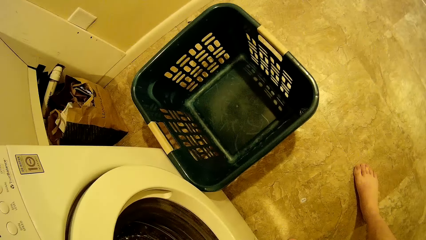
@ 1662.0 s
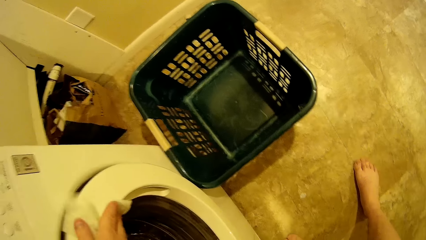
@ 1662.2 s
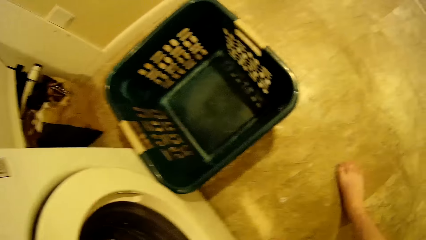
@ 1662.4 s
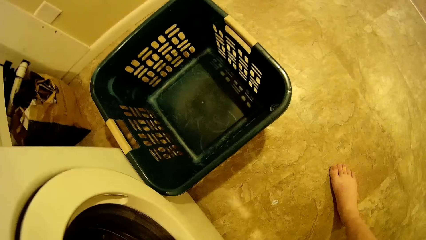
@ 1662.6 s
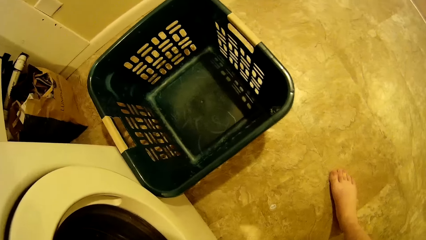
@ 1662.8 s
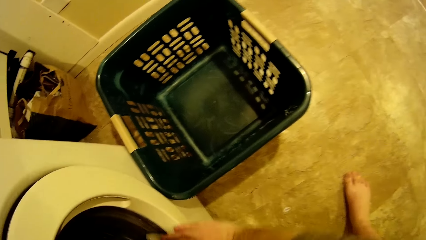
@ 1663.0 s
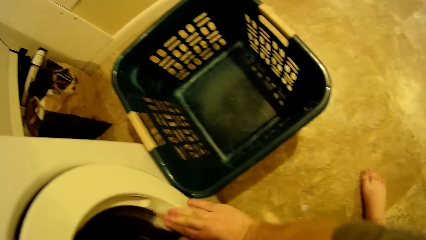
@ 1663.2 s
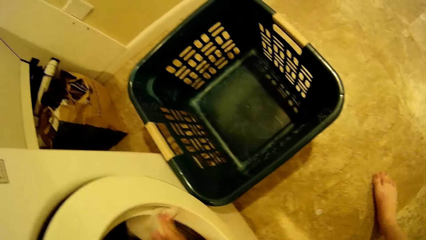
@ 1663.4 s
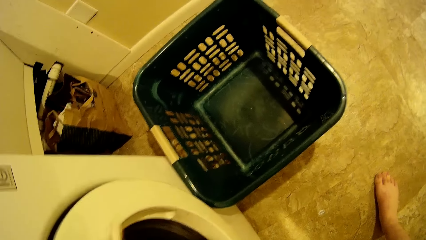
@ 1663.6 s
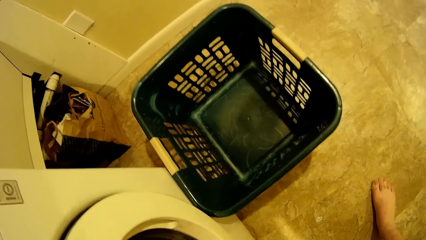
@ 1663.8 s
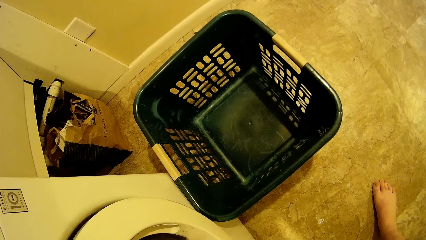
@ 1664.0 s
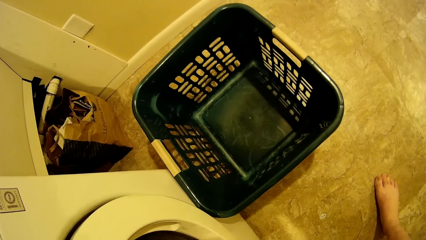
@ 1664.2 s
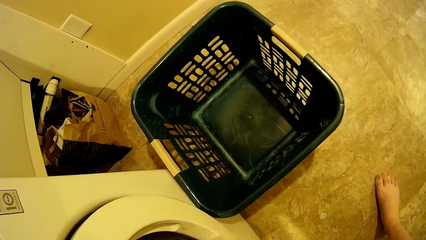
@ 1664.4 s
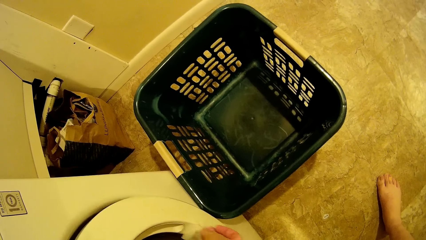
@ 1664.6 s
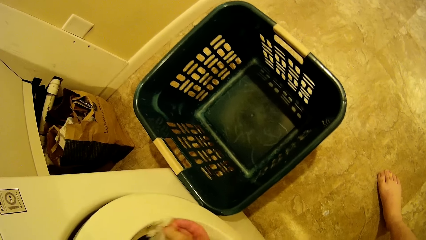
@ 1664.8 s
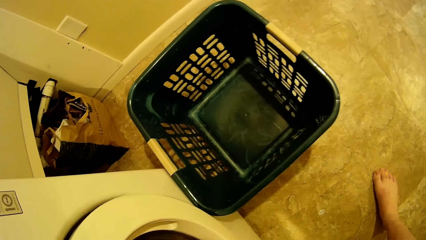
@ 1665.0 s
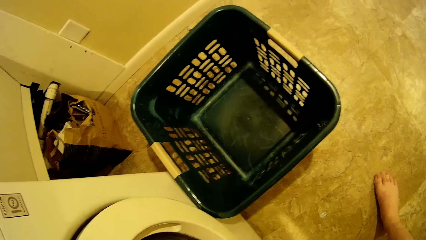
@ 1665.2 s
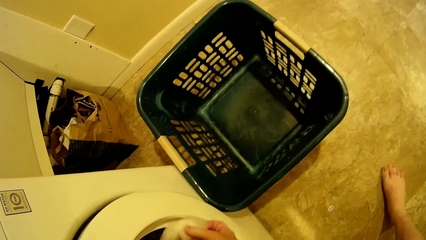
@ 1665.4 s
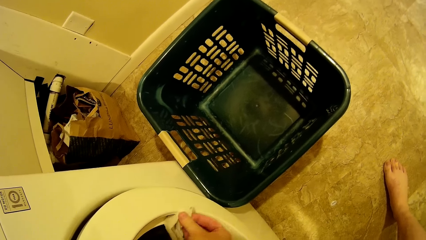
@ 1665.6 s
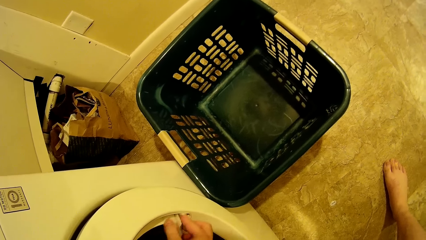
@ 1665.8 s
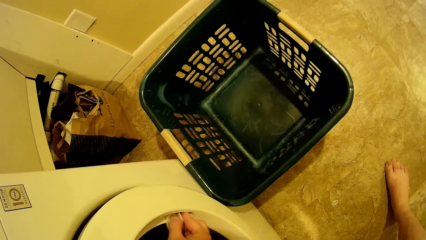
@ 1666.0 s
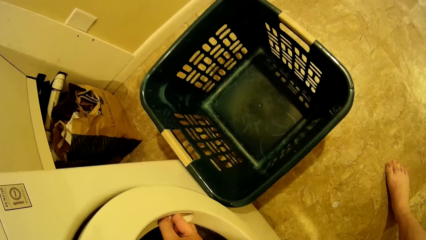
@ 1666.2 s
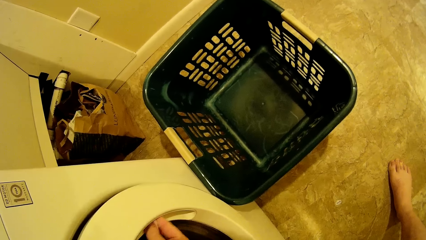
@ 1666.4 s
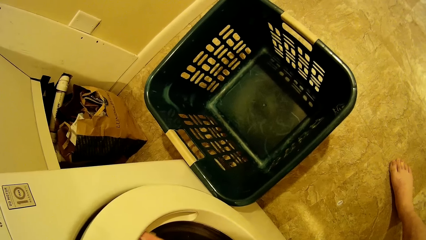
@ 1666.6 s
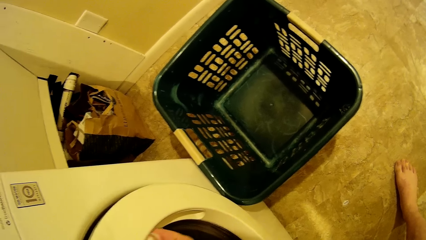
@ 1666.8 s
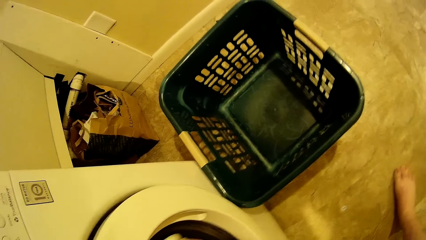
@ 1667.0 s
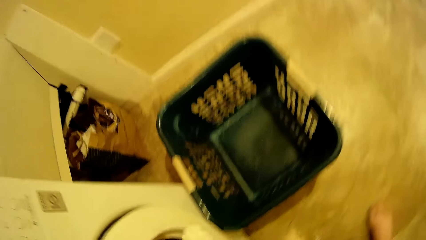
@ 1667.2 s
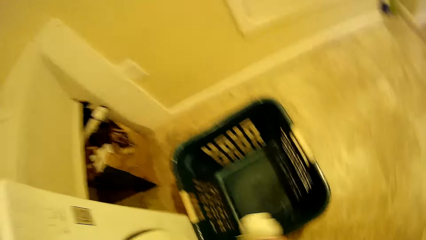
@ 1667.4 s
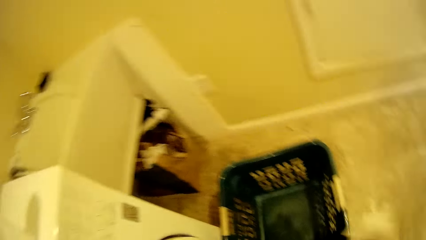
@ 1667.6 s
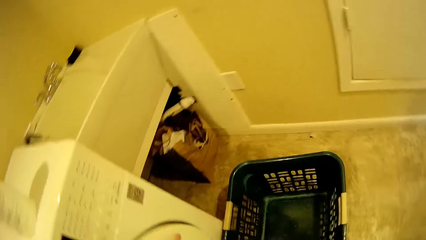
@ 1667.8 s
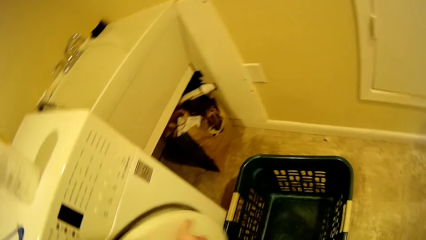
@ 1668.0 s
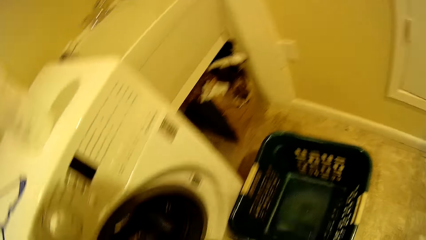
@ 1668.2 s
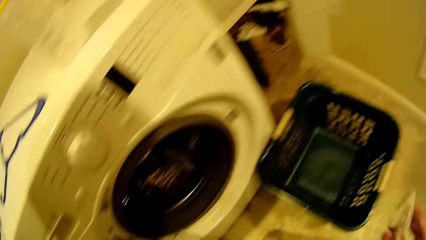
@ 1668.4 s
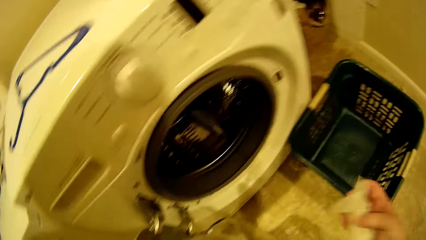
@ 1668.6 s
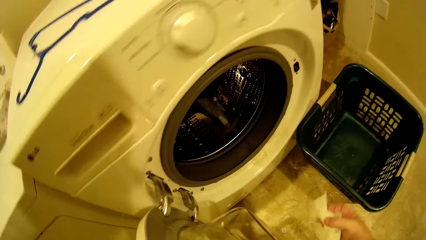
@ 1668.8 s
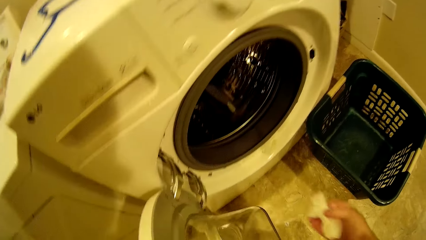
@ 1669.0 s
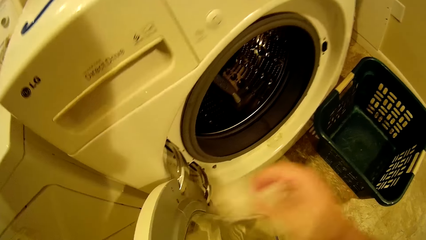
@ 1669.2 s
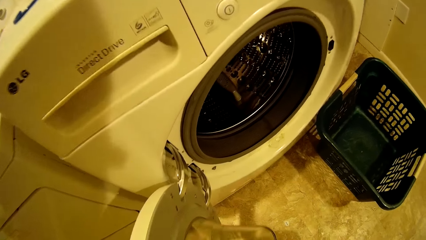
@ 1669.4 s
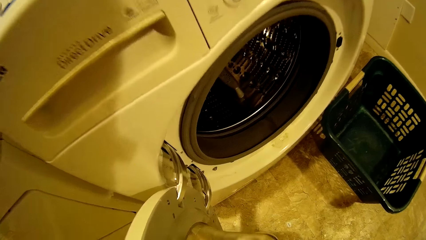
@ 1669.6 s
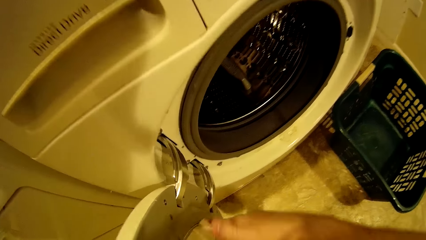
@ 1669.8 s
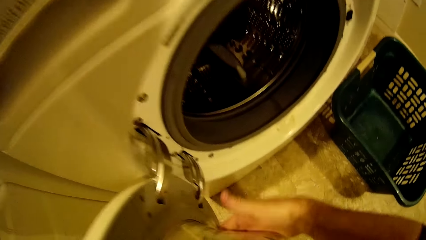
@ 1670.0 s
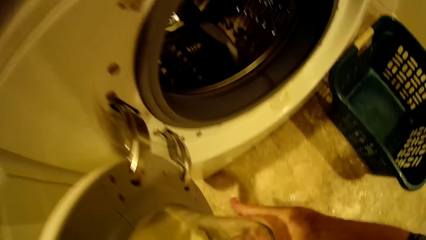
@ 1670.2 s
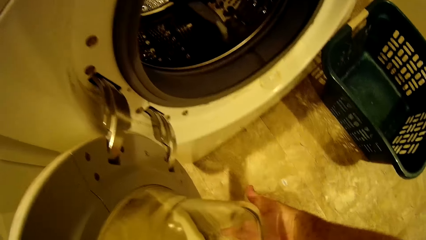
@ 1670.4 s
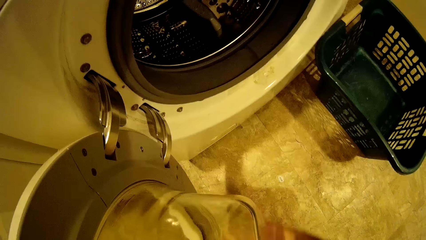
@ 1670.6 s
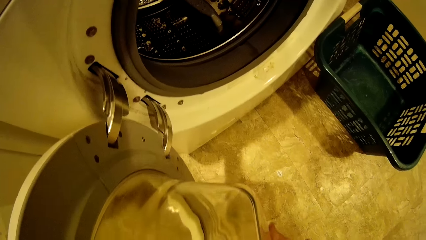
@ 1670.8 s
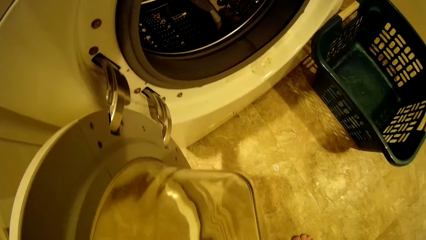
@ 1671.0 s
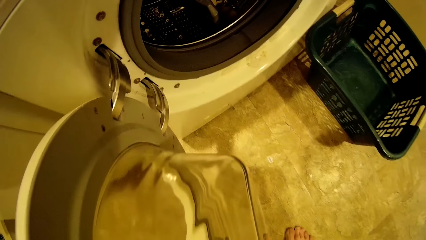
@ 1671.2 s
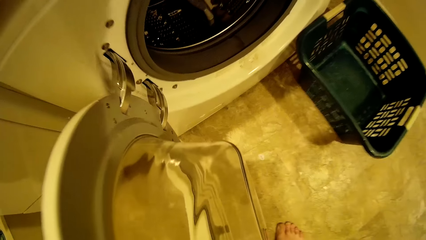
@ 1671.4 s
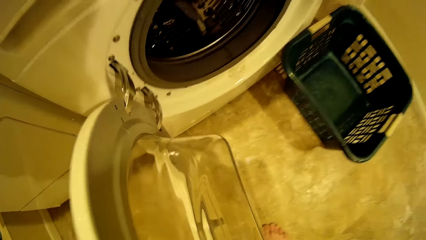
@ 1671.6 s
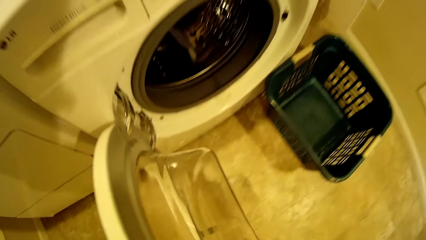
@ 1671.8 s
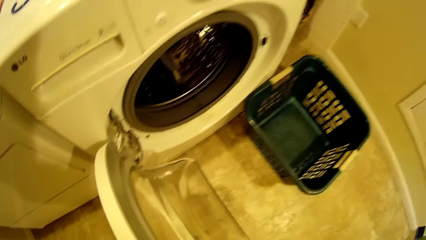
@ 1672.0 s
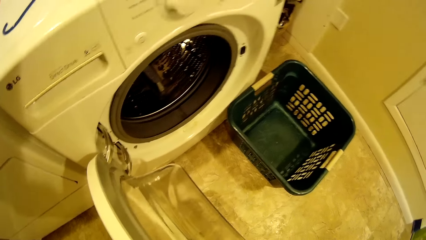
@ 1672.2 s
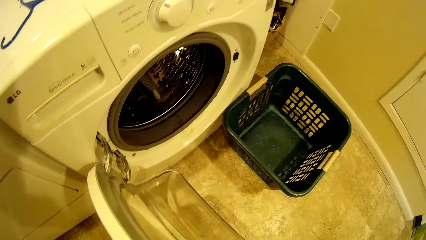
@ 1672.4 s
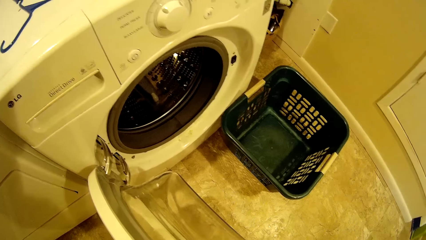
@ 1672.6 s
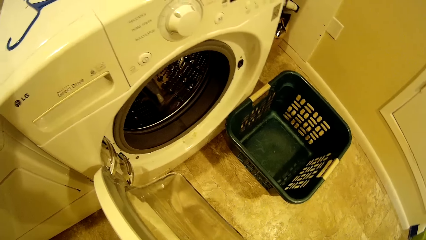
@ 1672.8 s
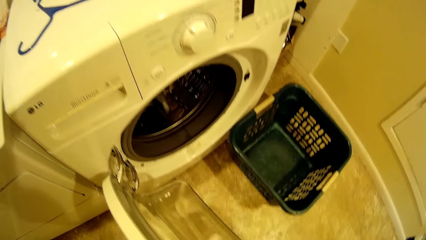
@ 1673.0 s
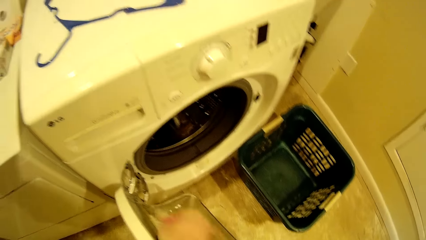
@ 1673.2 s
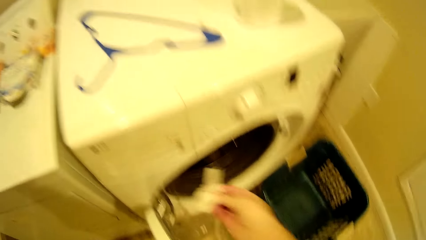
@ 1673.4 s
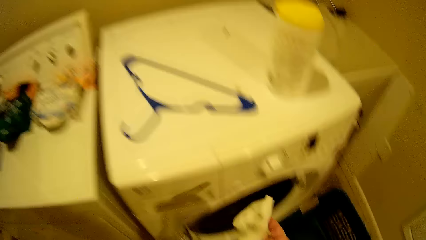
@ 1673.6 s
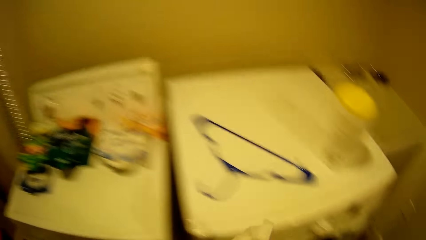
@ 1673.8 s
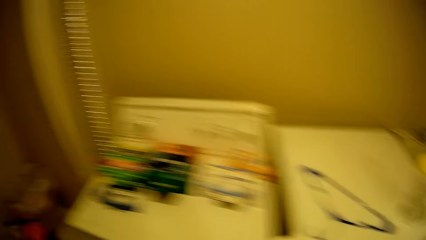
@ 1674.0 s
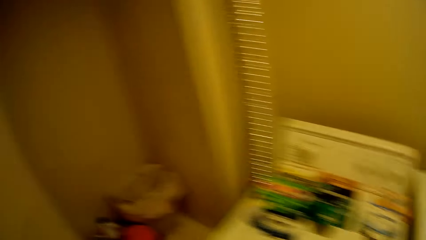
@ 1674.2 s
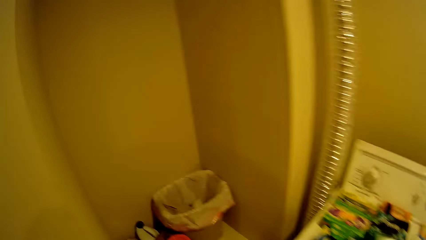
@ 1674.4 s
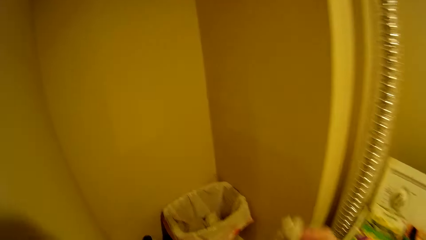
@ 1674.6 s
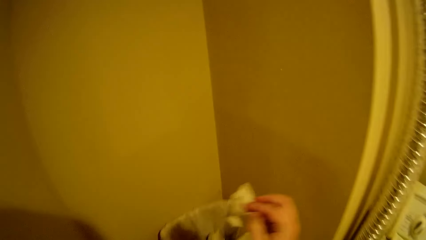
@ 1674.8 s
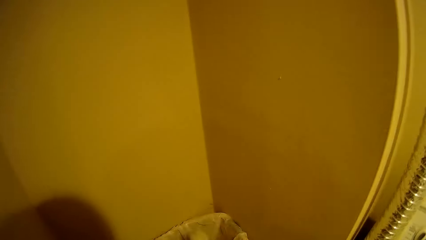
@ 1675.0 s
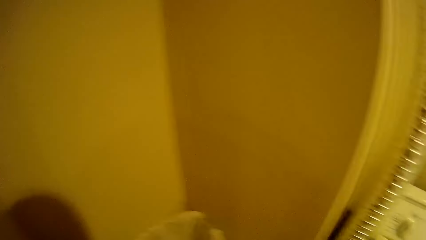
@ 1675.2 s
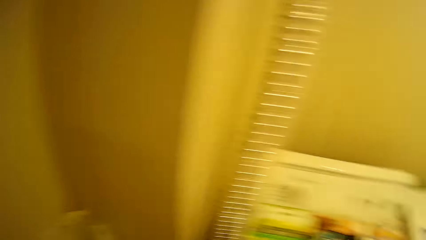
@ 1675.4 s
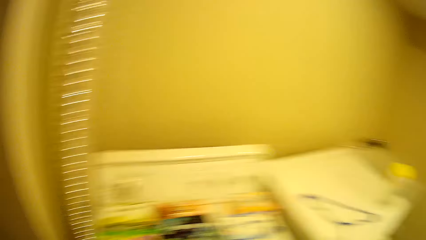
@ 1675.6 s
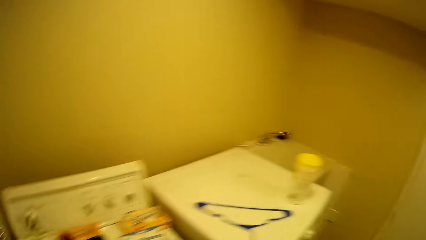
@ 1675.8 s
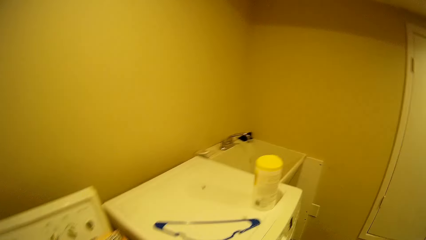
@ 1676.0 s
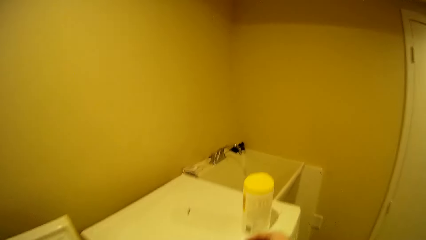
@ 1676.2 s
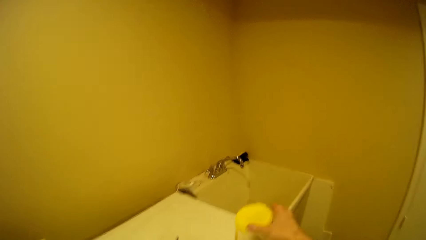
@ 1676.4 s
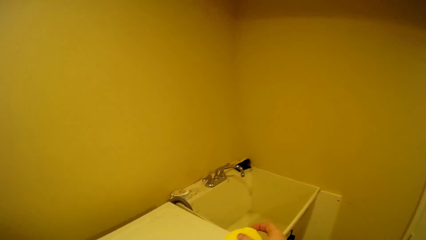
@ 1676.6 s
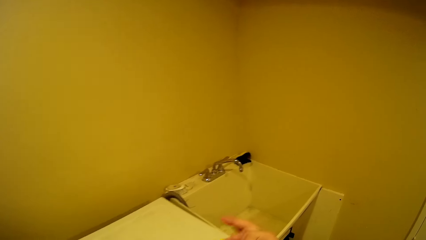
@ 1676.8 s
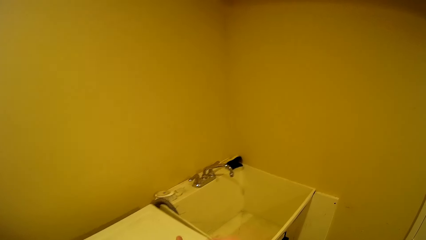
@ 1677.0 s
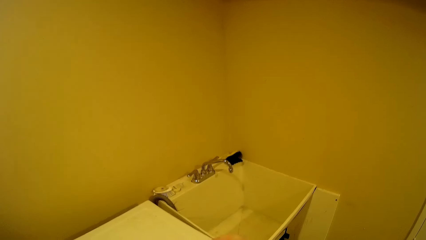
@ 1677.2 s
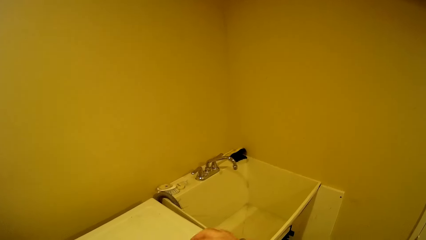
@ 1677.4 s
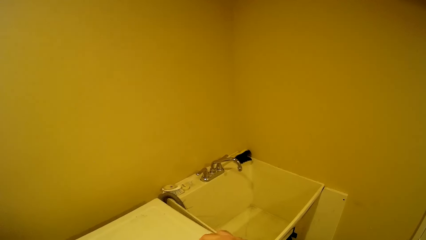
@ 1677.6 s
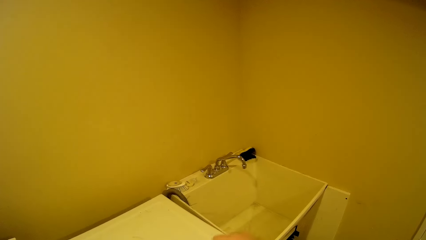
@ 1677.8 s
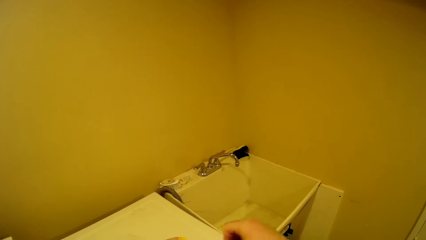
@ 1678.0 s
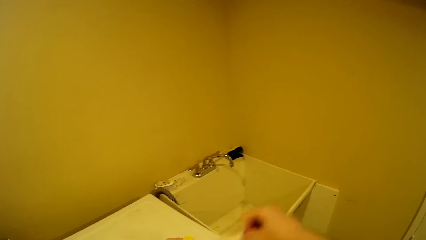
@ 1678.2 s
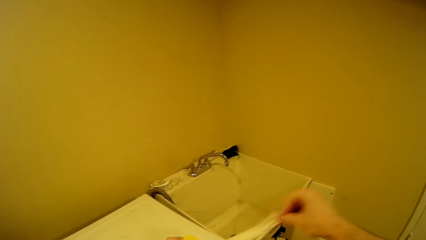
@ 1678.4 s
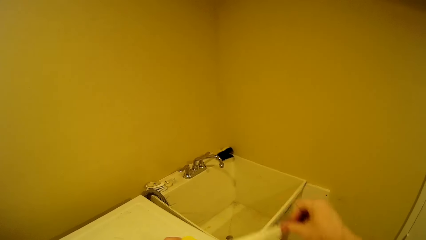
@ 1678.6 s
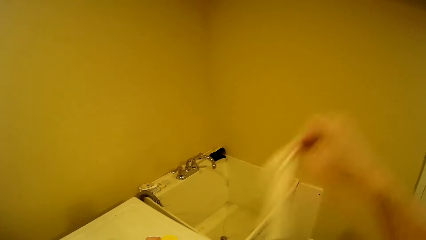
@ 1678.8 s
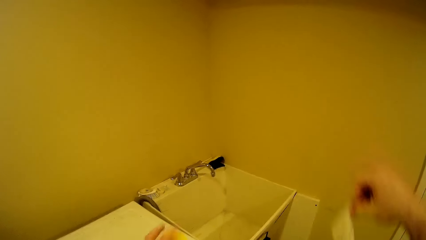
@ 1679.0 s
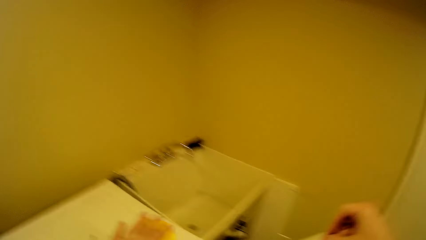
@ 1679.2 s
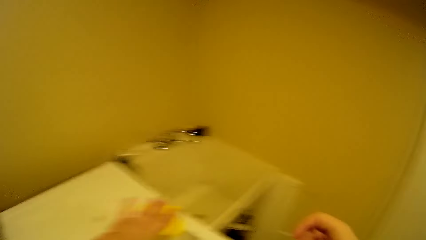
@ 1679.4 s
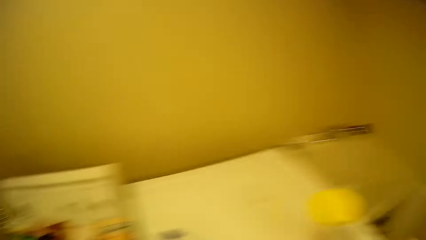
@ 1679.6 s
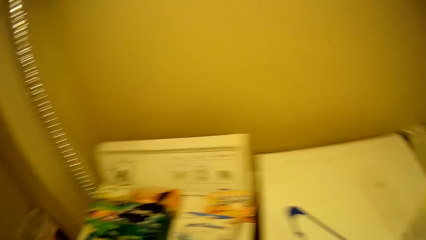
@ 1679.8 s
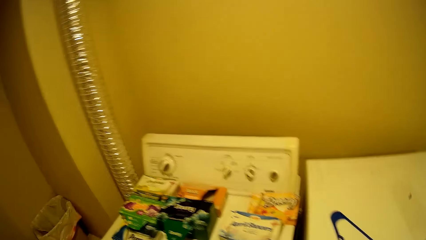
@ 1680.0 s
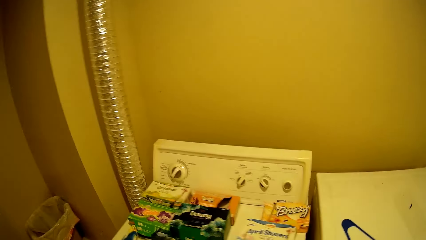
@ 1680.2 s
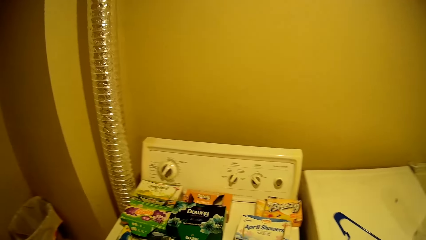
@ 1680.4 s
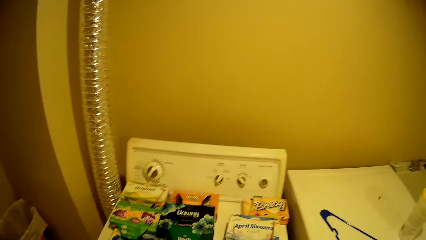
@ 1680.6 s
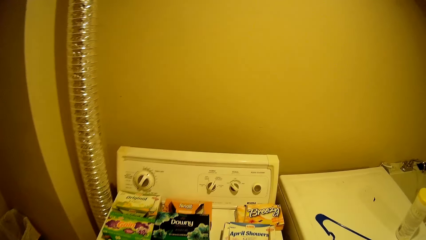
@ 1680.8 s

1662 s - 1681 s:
The camera wearer opens the washing machine door with his right hand. He wipes the washing machine with the wet wipe in his right hand. He walks. He tosses the wet wipe in his right hand into a waste bin on the floor. He opens the jar of wet wipes on the washing machine with his right hand. He picks up a wet wipe from the jar of wet wipes on the washing machine with his right hand. He closes the jar of wet wipes on the washing machine with his left hand.
